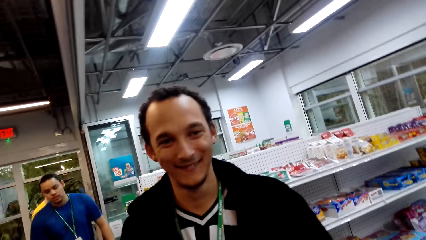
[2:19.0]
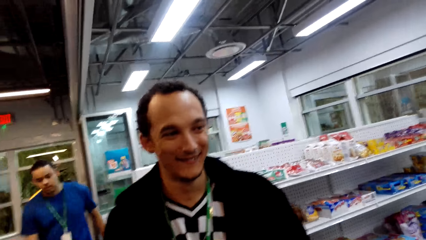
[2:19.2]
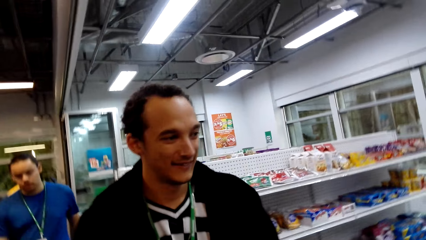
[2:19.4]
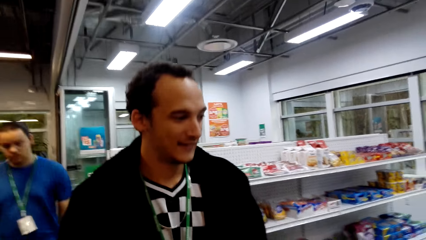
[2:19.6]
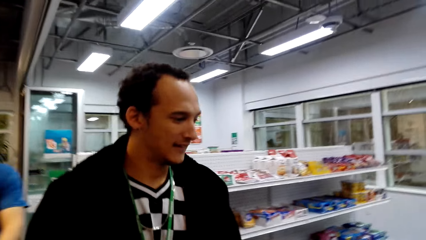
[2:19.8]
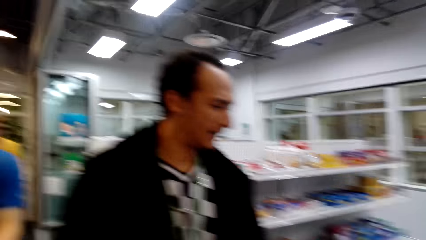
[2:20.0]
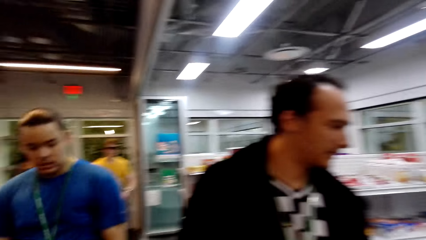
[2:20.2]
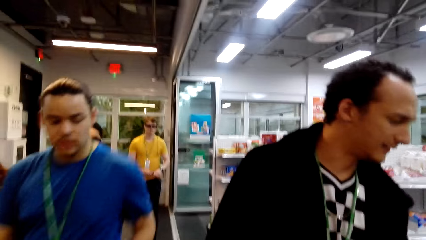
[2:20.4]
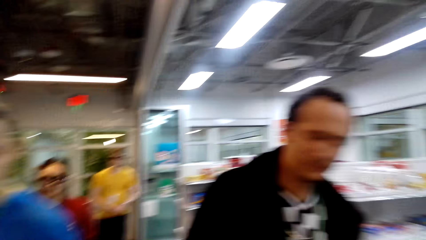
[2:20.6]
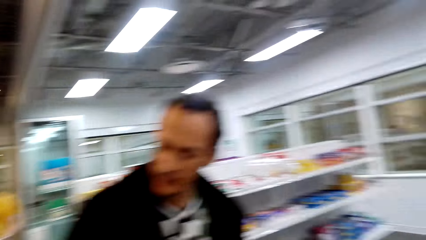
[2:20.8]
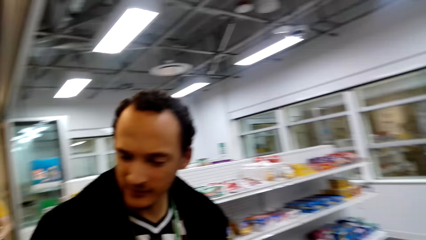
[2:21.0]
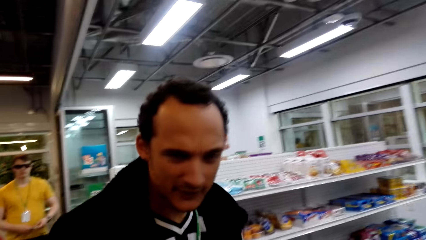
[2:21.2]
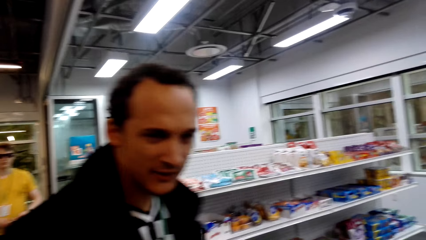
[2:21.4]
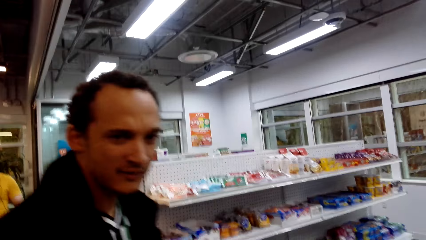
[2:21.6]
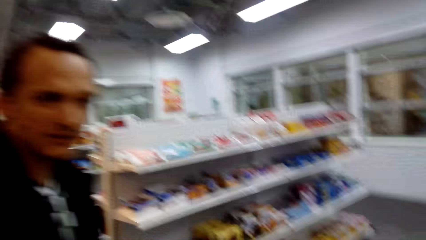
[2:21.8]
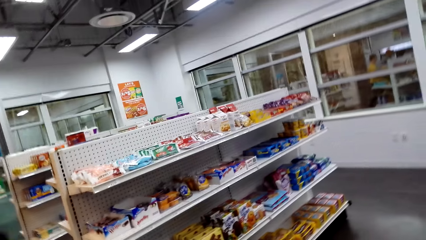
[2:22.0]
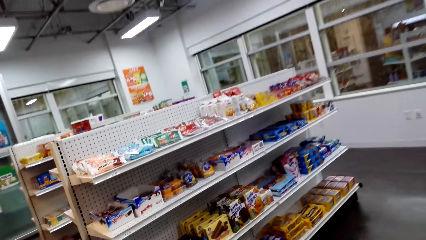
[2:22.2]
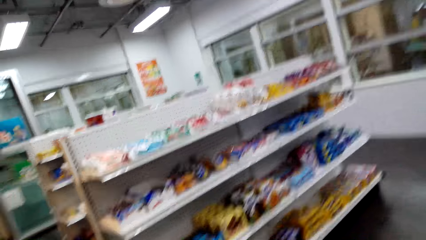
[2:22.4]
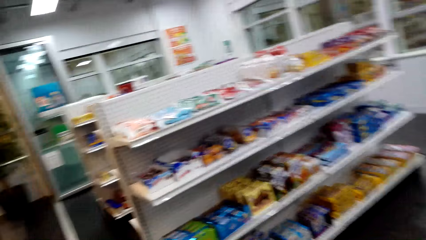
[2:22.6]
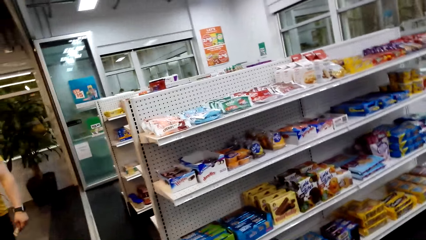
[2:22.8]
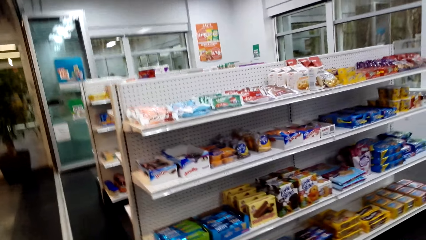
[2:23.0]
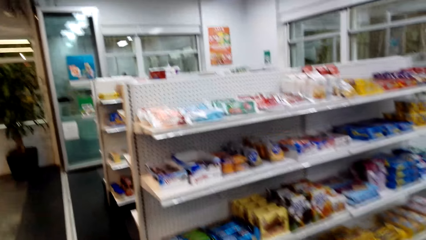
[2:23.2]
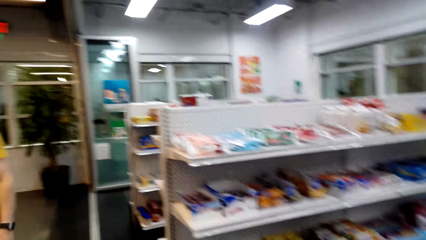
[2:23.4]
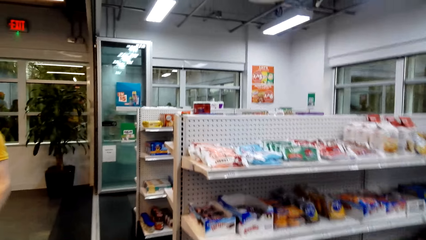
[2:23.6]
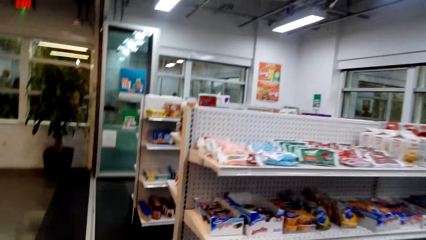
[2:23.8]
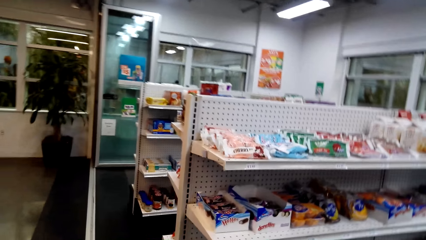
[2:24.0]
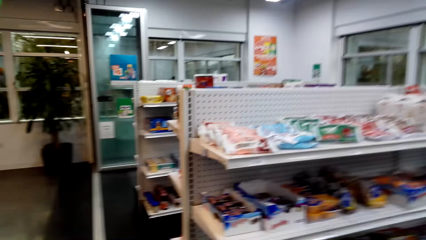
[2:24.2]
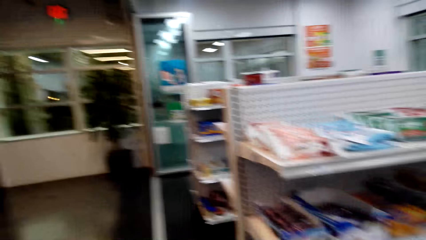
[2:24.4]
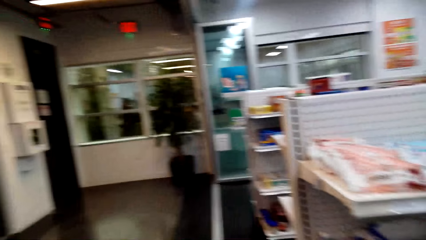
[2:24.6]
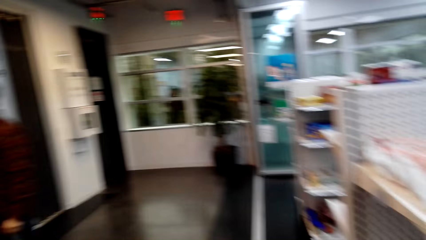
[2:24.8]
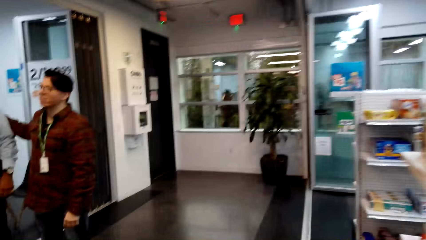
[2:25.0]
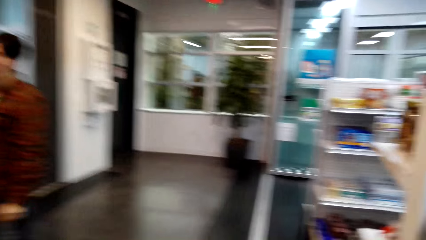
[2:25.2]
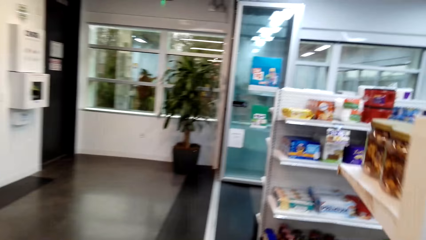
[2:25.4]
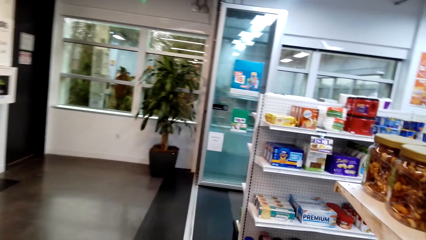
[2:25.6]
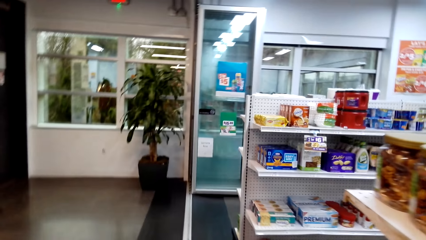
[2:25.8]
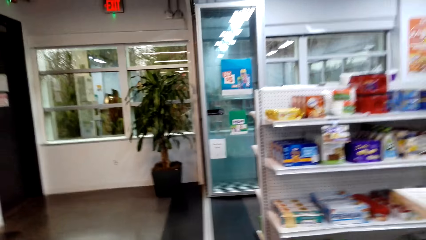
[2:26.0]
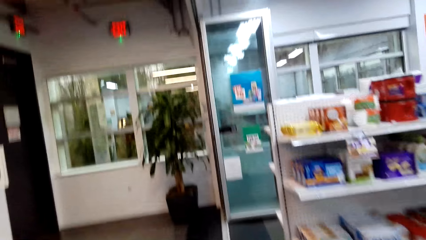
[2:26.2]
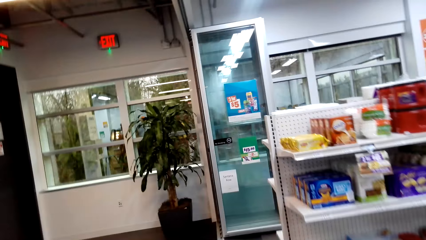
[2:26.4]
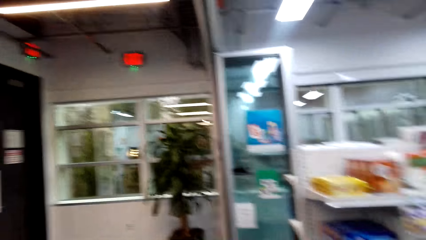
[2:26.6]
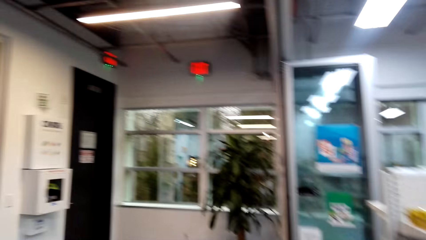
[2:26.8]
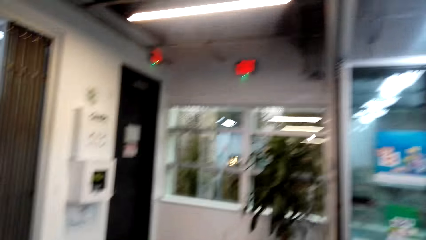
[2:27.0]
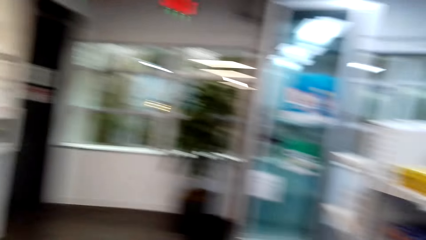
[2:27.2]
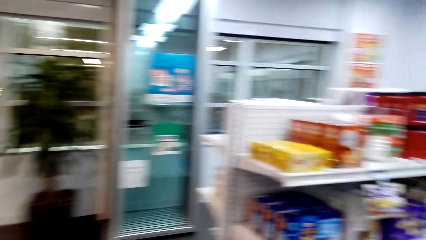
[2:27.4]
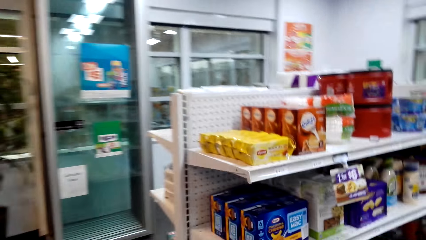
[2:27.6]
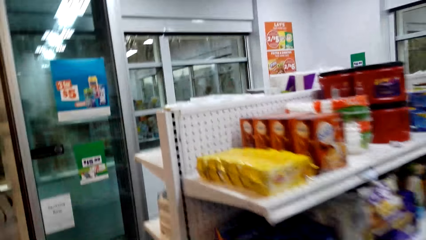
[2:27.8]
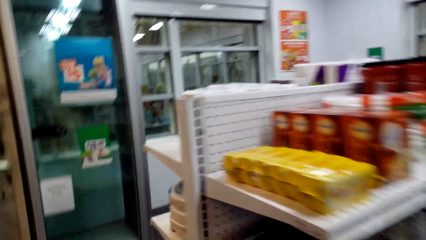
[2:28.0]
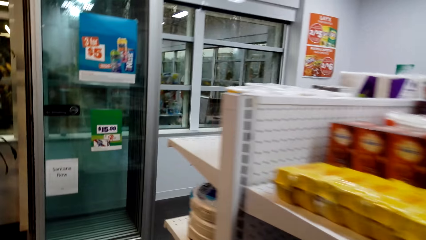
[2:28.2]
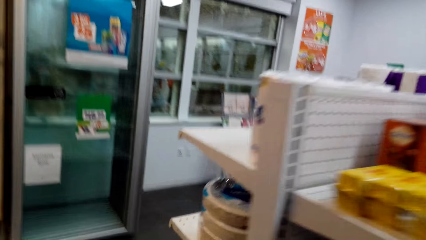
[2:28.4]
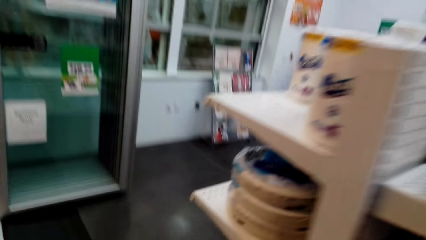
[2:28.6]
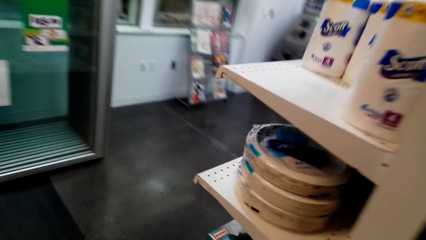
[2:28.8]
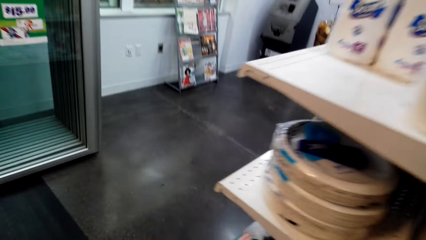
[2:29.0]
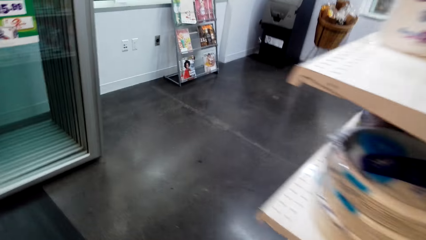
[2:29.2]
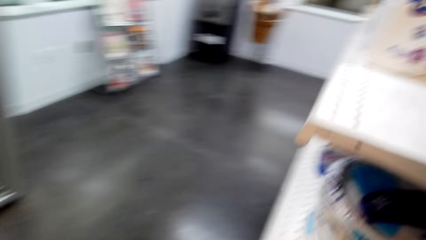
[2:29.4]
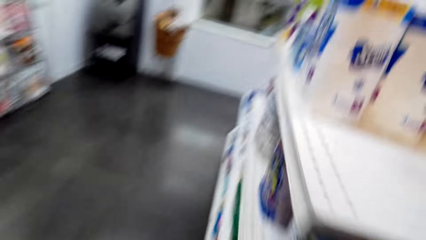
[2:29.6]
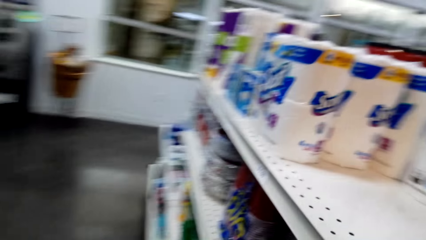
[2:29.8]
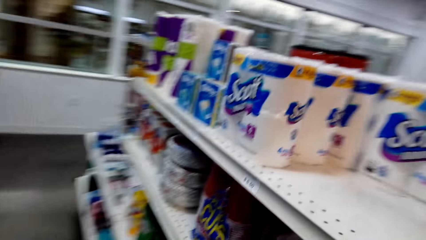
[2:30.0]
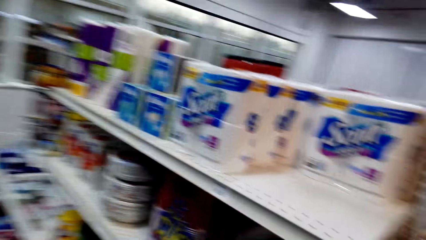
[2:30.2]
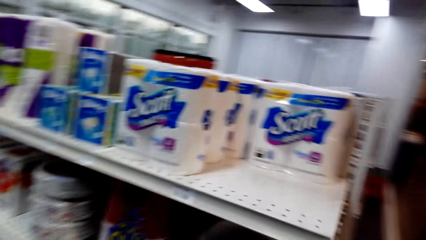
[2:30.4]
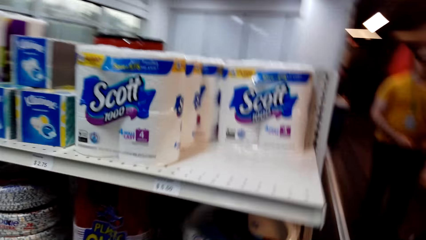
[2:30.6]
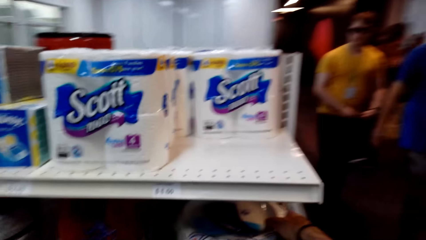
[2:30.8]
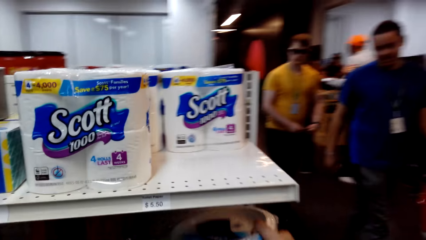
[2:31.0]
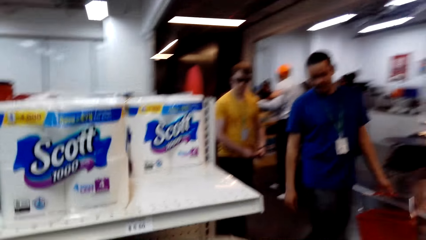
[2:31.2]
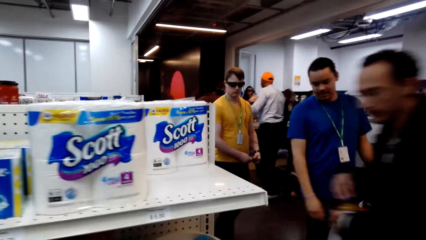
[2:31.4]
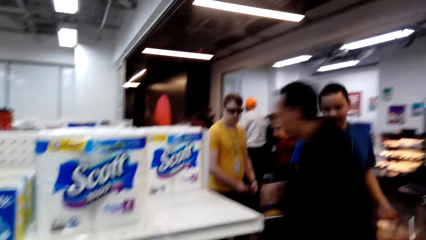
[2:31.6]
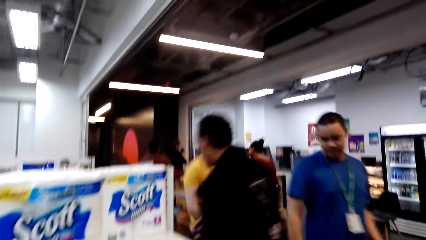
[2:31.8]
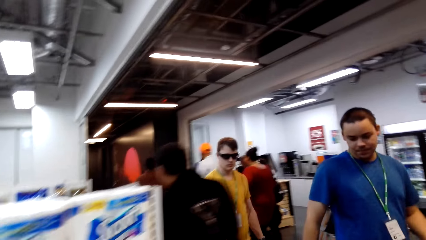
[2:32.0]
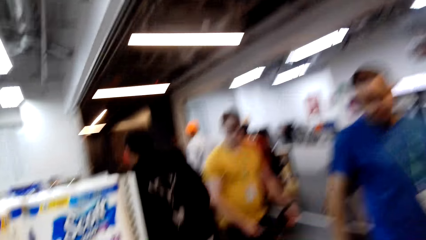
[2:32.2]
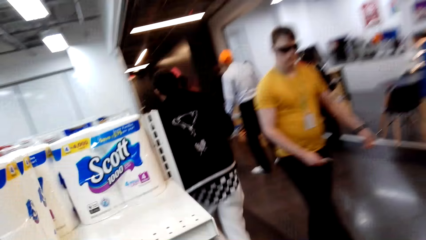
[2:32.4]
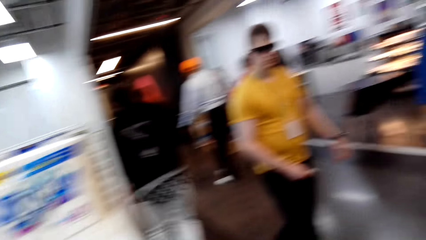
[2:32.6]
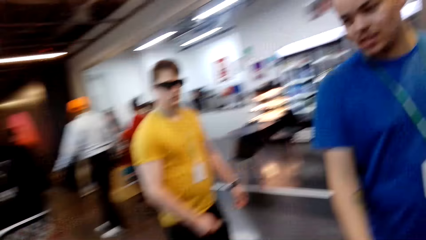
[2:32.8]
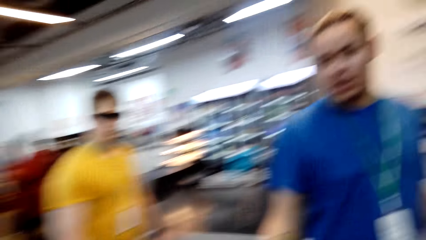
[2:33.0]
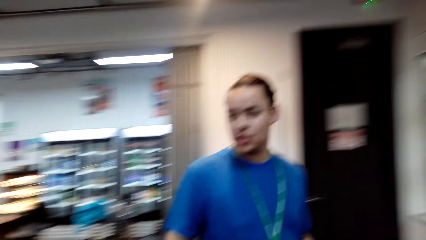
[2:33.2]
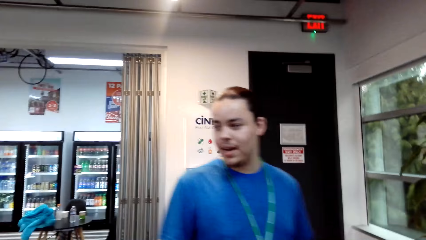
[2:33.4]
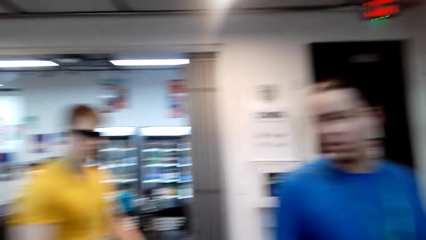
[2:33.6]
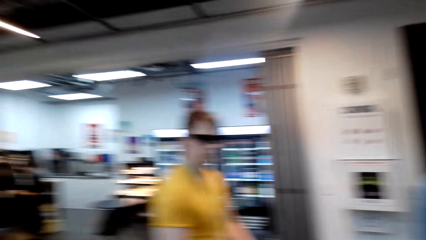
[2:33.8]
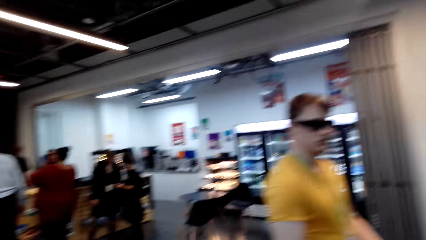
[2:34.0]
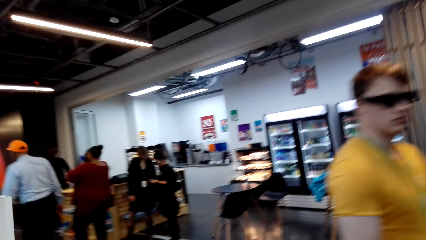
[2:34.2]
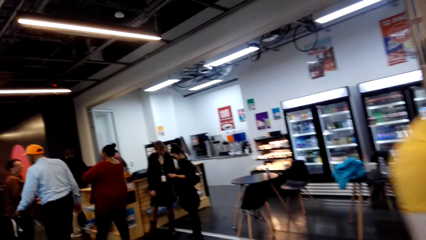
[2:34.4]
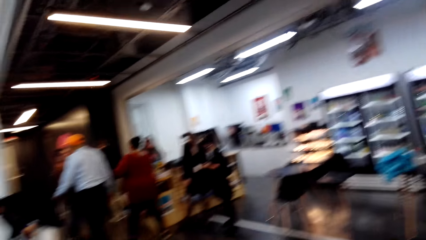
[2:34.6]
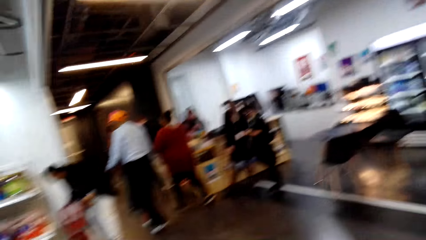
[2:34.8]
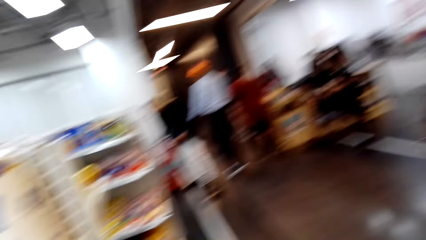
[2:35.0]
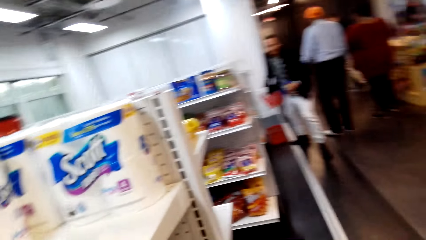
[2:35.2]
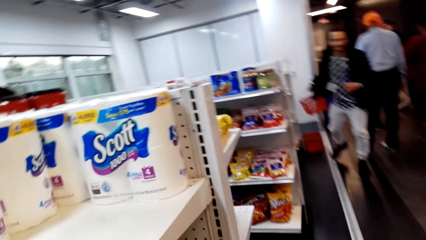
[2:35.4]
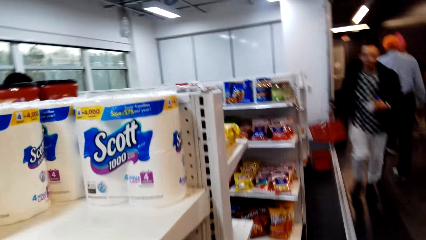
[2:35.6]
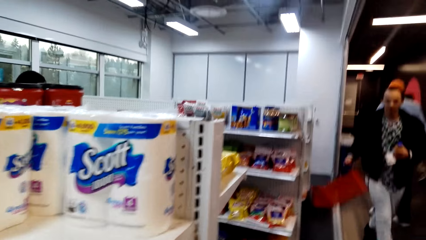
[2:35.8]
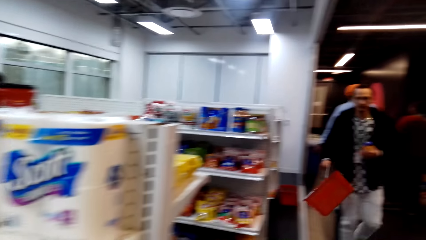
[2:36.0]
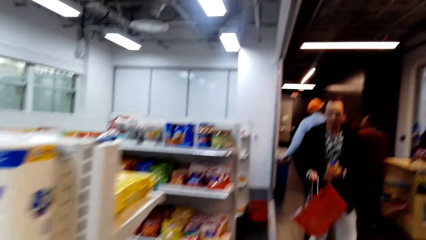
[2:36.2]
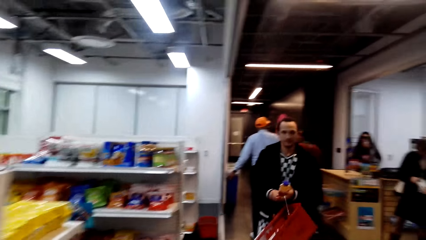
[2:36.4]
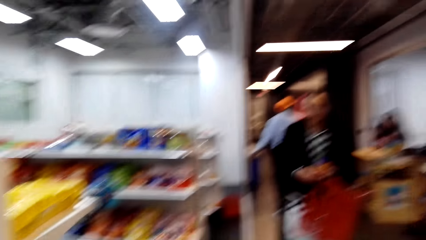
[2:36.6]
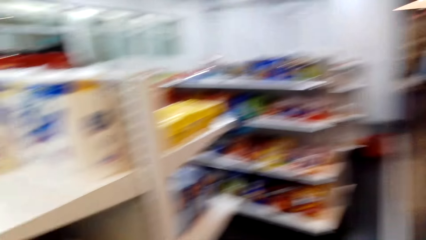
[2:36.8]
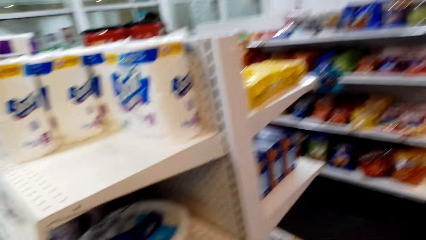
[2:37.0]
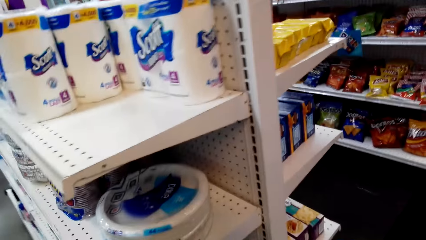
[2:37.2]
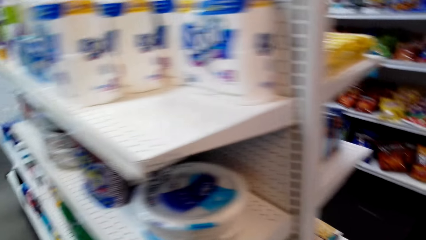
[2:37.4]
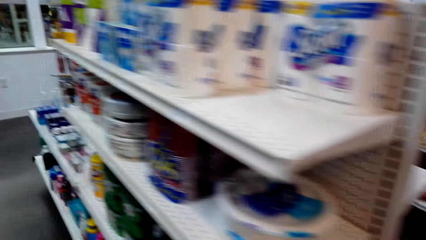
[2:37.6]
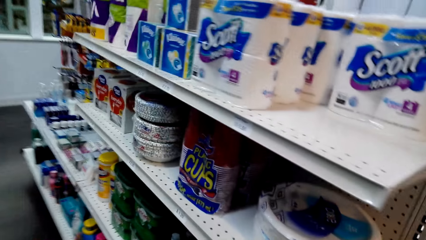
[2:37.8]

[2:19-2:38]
A person talks to the camera wearer. The camera wearer talks to the person. They walk in the store. They walk around. They pick up paper plates from the shelf. They look around. The person picks up the shopping basket from the floor and walks to the camera wearer. The camera wearer talks.
